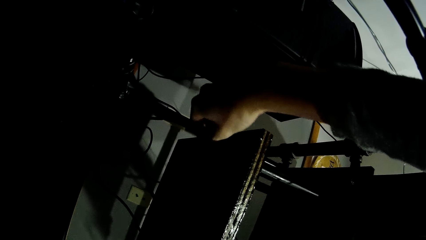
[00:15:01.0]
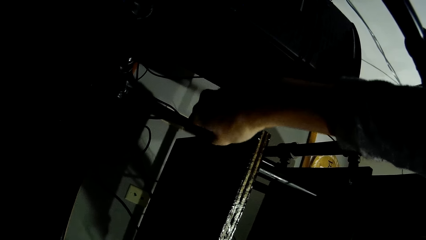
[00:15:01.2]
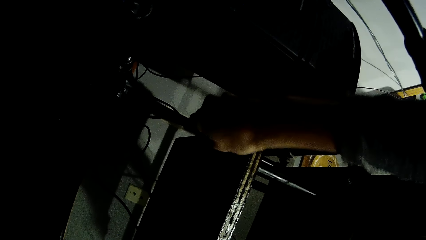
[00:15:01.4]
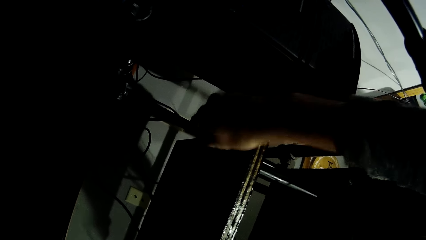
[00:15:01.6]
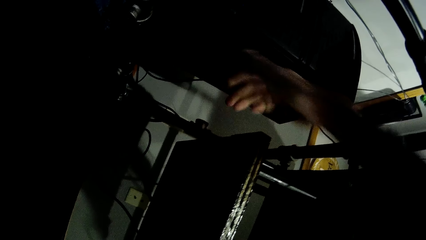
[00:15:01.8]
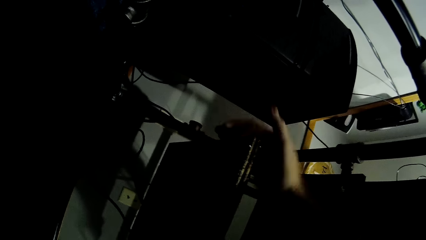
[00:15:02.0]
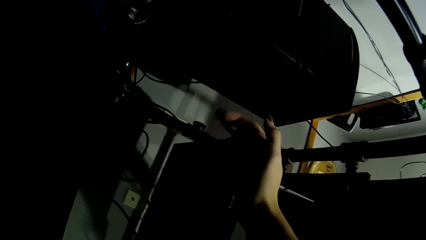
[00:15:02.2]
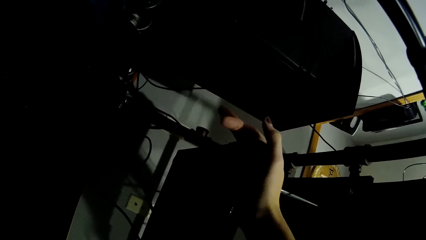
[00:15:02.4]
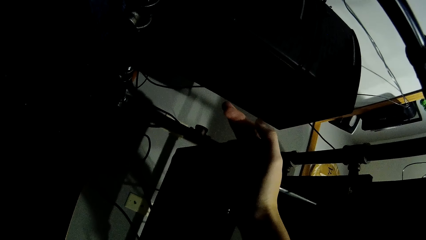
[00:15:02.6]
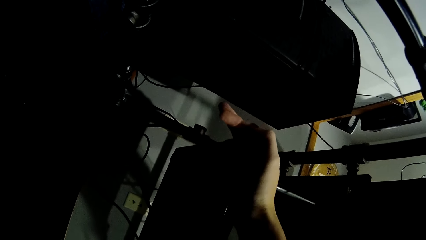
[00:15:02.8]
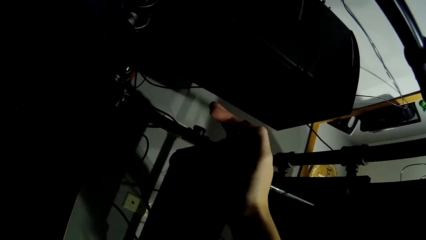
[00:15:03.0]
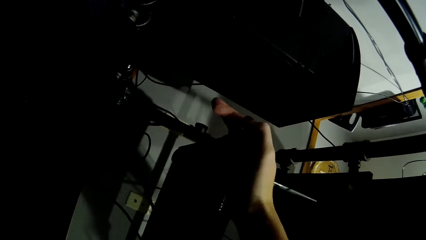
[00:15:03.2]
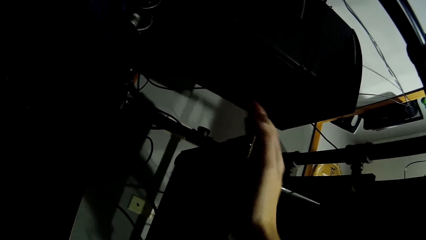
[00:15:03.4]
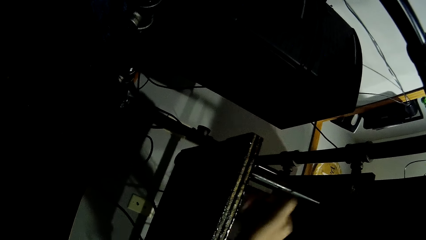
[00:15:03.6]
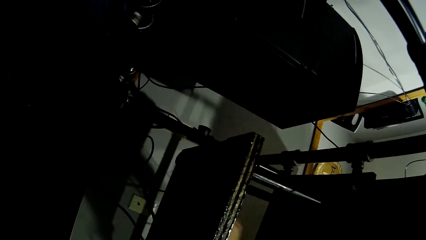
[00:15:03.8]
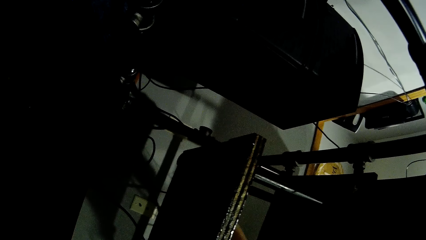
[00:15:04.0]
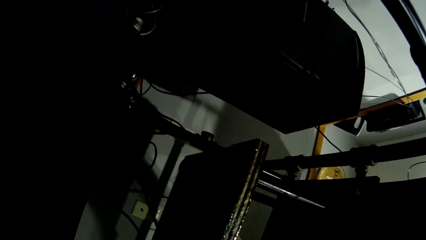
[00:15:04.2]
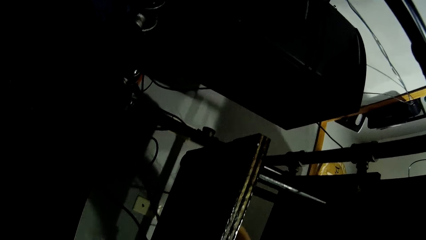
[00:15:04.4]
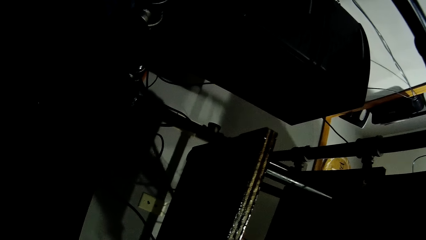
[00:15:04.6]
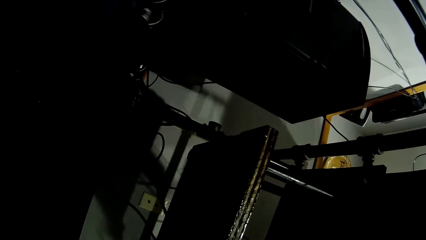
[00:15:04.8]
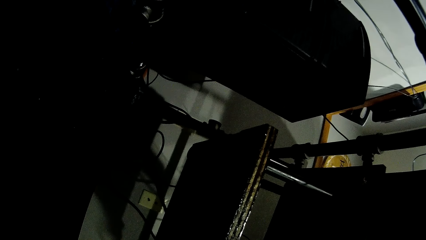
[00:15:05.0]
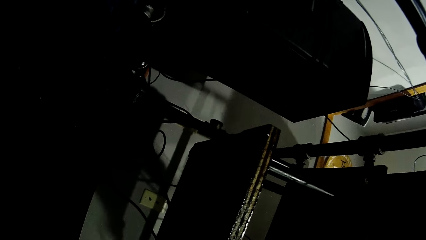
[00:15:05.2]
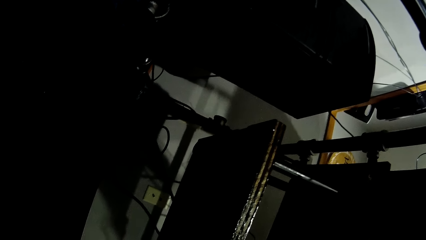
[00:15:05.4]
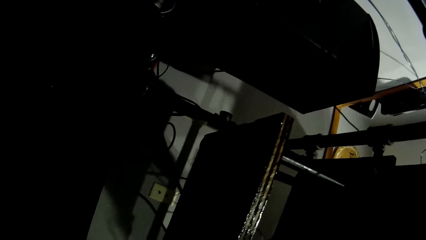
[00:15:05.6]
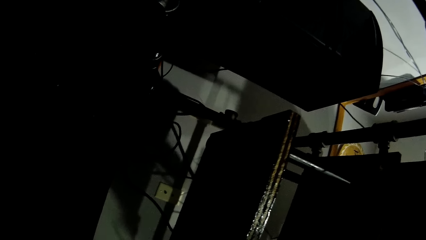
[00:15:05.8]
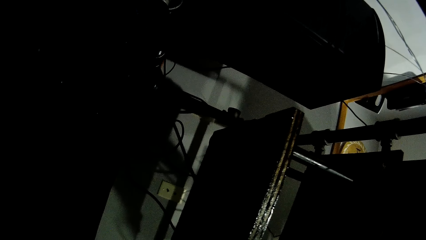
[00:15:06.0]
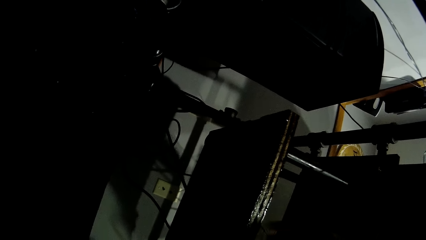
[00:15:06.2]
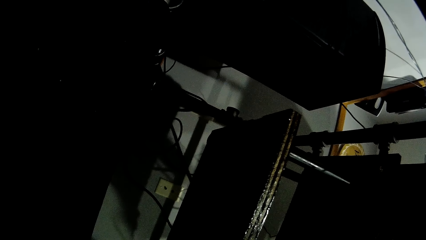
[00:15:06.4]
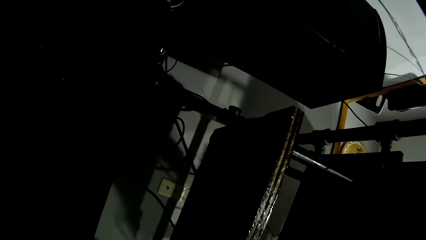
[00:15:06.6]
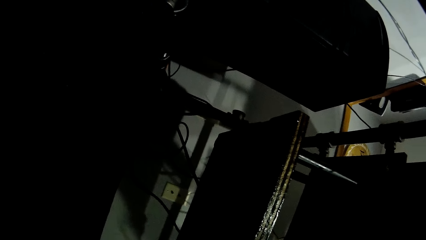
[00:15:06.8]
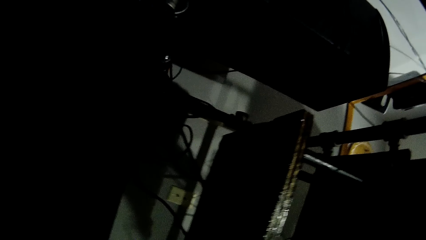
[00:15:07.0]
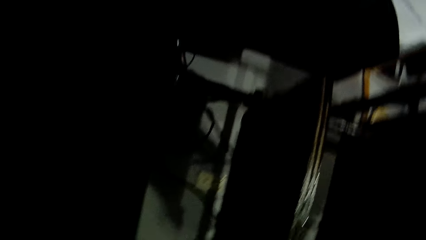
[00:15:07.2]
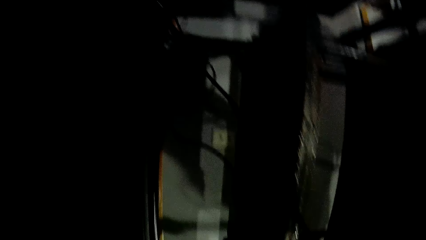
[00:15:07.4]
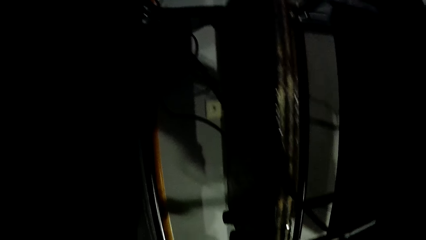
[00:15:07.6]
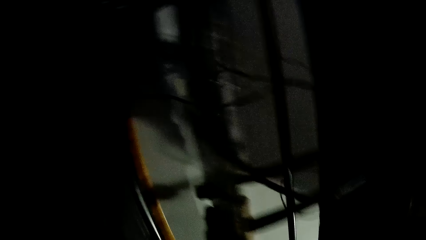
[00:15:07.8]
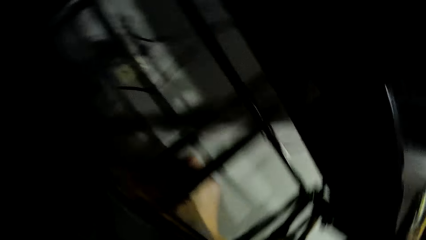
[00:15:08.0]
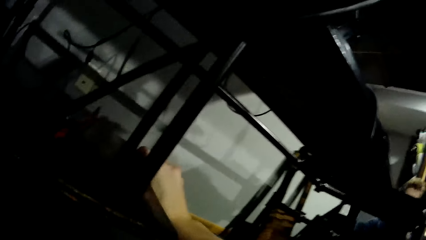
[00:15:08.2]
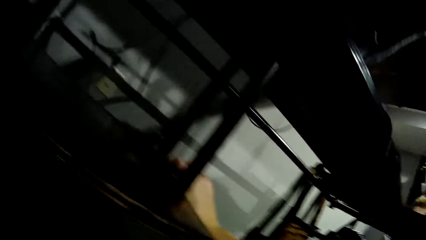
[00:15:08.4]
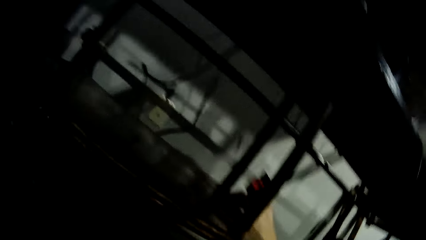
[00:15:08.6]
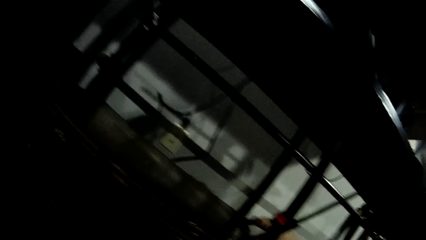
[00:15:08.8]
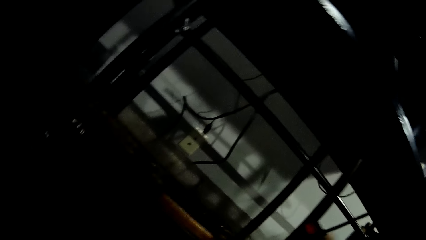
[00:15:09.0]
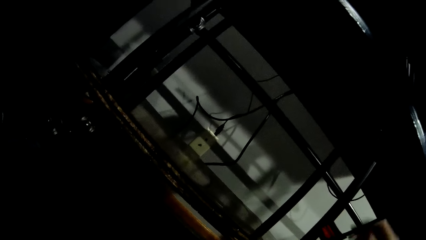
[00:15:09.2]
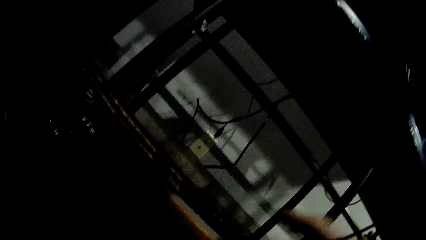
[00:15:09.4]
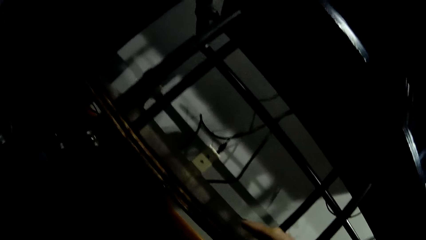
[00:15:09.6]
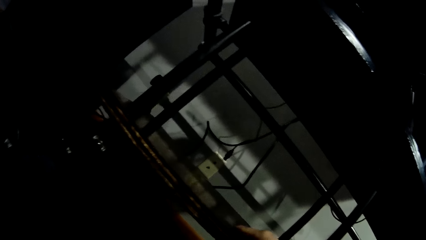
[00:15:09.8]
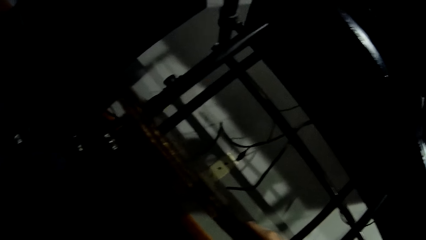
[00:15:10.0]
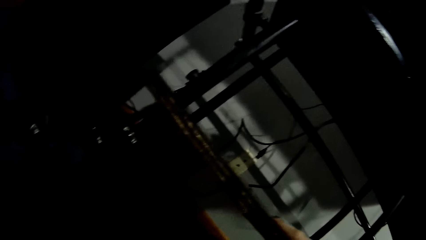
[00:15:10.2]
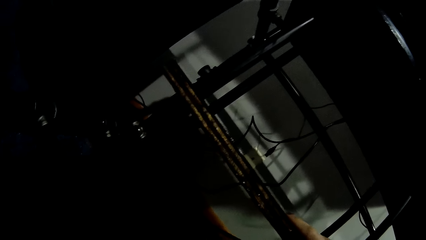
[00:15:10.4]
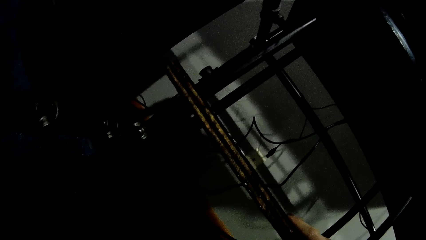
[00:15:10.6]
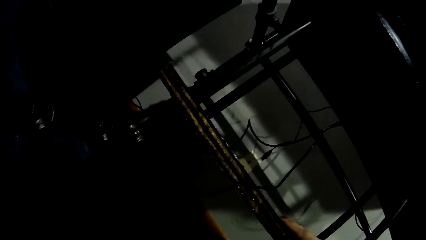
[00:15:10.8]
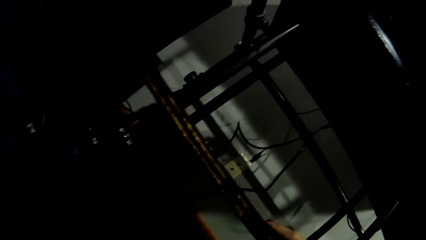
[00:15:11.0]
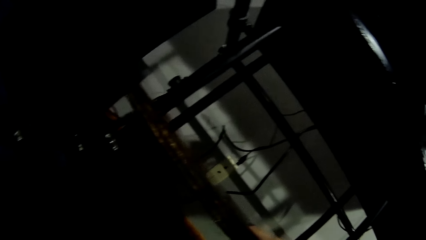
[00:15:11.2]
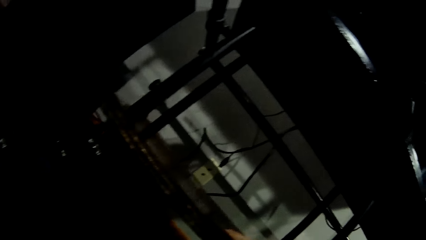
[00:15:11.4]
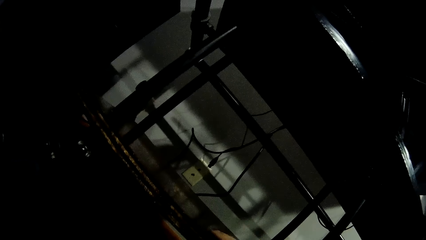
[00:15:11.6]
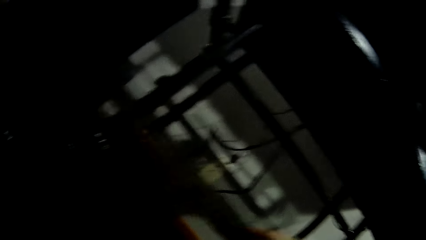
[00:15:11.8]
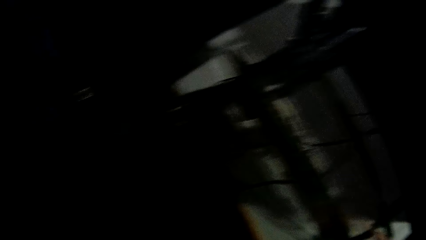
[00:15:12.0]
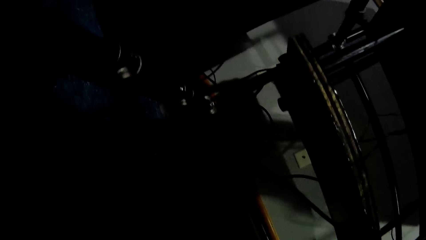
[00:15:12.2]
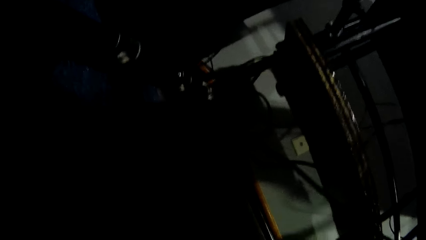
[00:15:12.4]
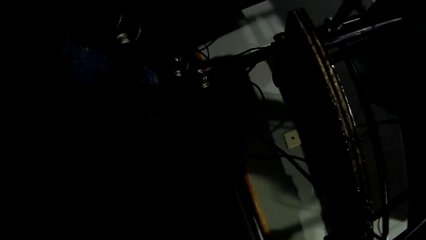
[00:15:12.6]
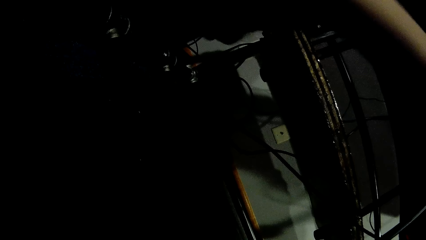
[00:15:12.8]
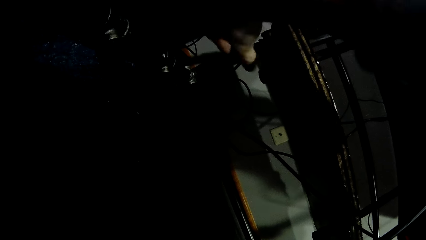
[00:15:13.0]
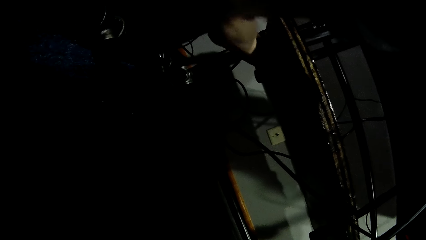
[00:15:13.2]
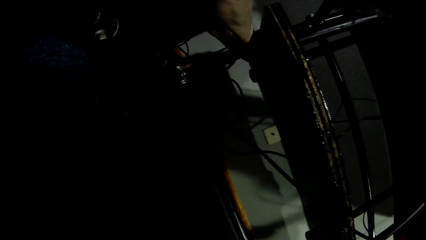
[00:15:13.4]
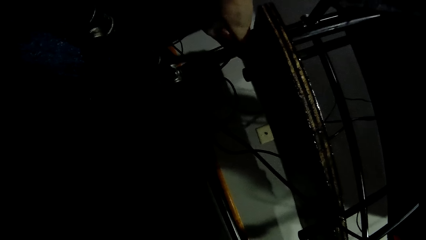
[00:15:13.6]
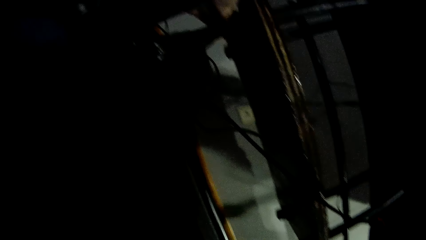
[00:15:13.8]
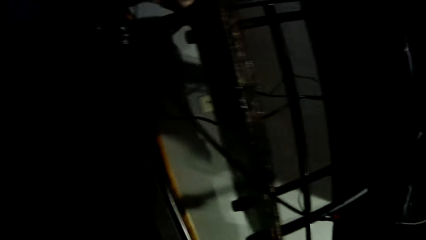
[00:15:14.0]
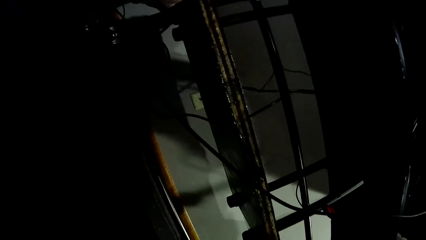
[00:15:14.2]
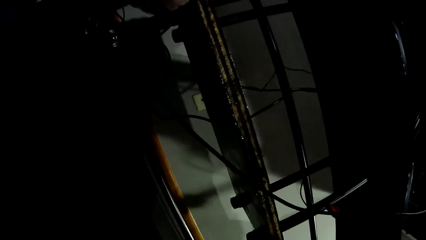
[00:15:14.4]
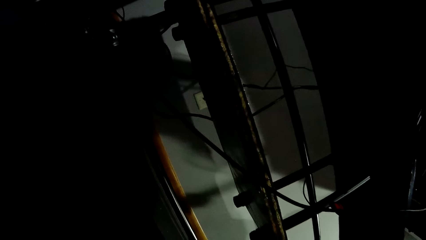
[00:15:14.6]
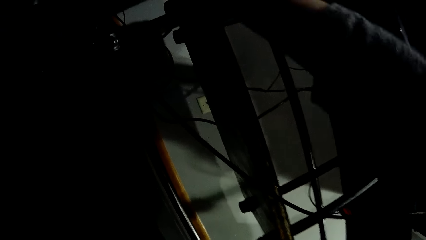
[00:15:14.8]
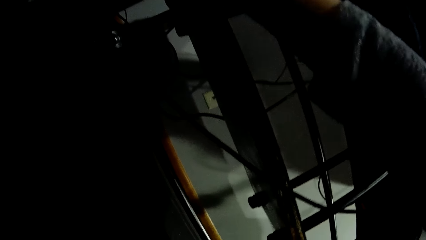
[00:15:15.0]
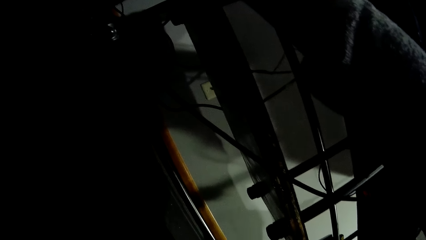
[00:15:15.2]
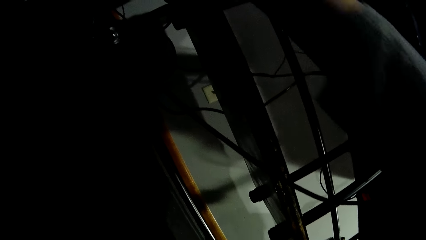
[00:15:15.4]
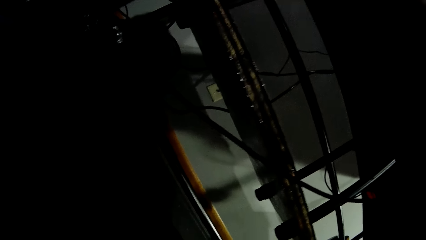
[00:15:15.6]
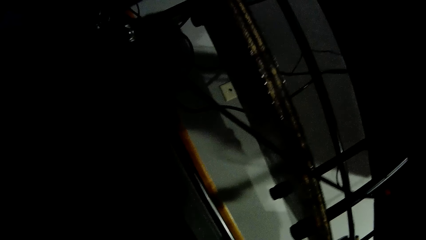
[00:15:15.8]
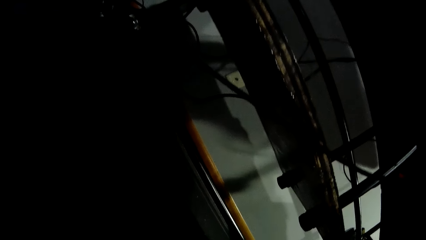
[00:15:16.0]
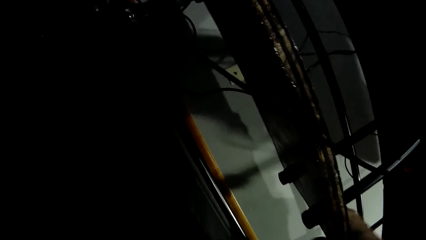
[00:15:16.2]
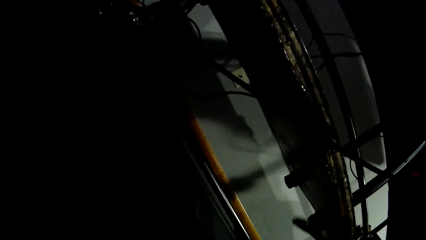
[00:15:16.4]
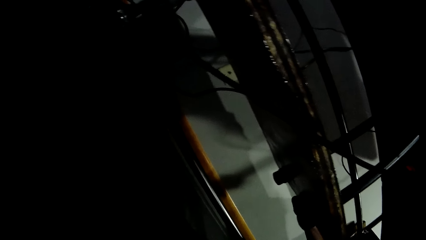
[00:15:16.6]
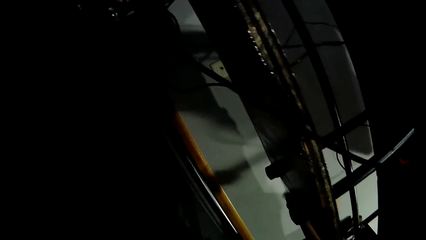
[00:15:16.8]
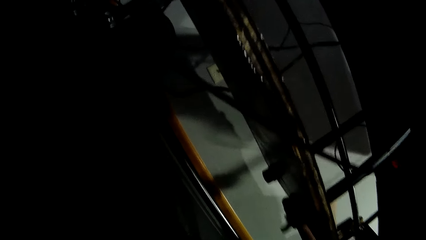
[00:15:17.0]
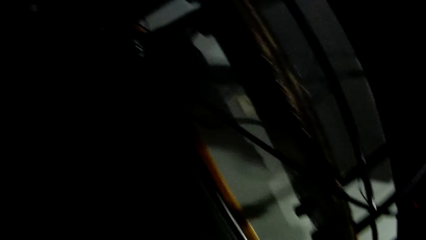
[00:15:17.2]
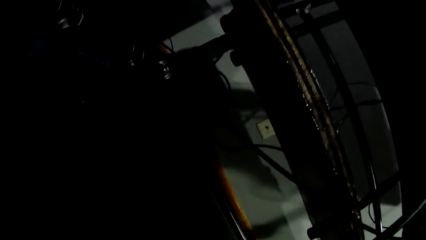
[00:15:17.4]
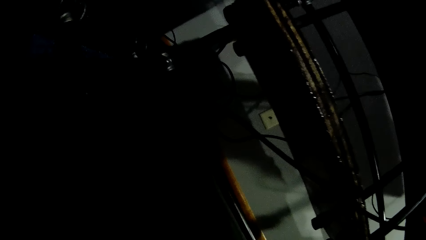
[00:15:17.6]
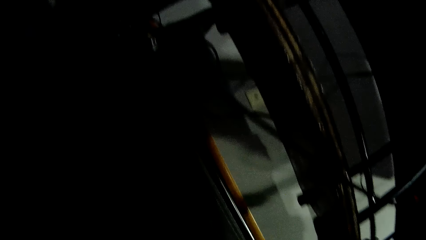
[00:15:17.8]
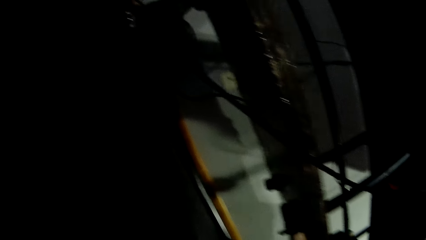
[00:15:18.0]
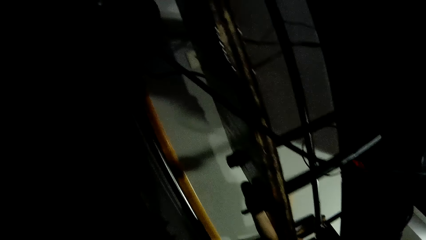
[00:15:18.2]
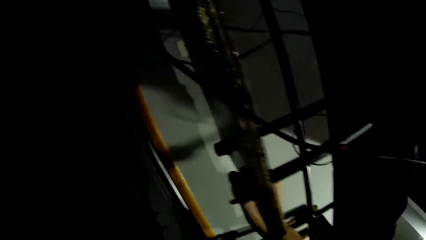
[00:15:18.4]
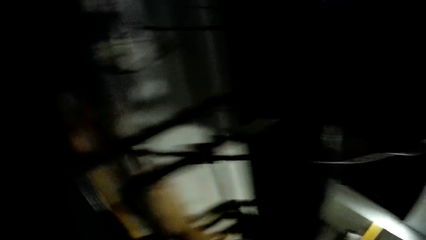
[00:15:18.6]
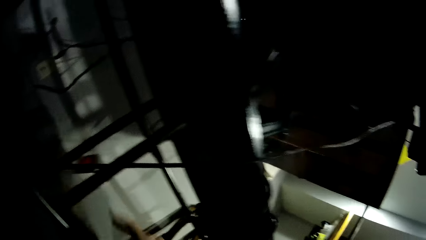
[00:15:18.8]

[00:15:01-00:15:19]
The camera wearer drags the tray on the tray rack with her right hand. She pushes the board. She adjusts the tray rack with her right hand. She stares at the board. She stares at the shelf. She places her right hand on the tray. She loosens a bolt under the tray with her right hand. She touches the metal pipe frame. She holds the tray with her right hand.
